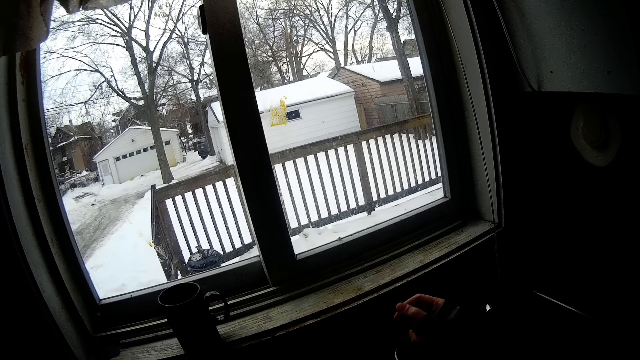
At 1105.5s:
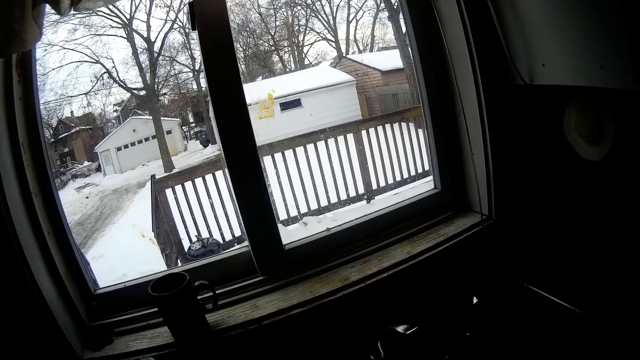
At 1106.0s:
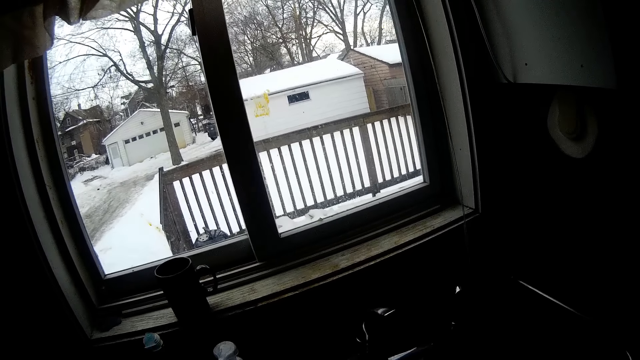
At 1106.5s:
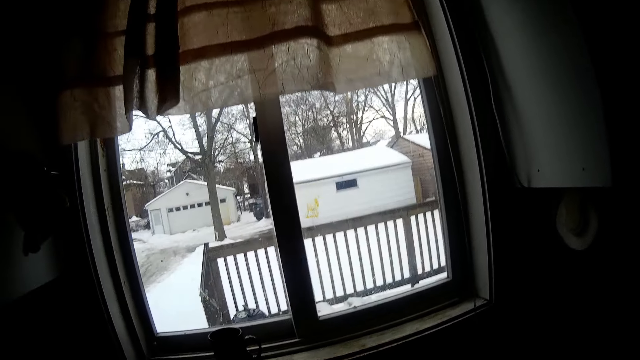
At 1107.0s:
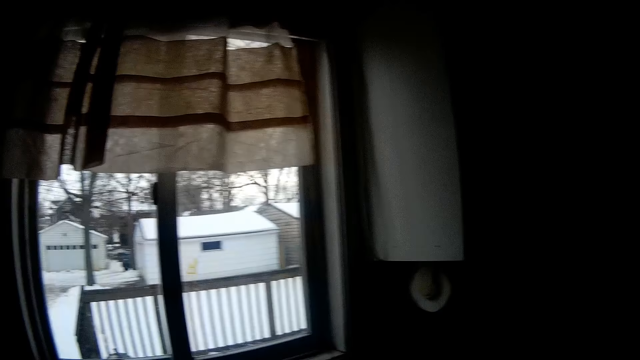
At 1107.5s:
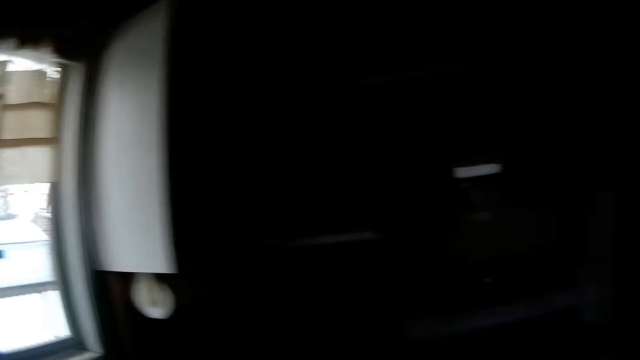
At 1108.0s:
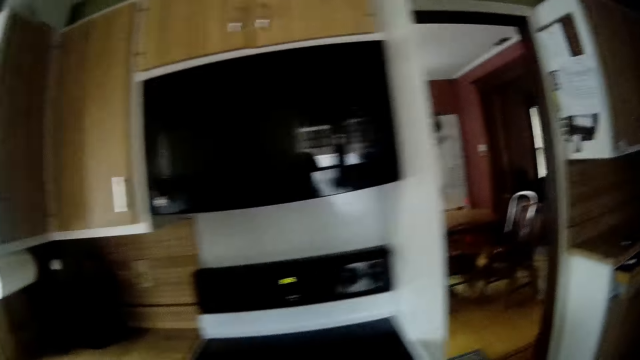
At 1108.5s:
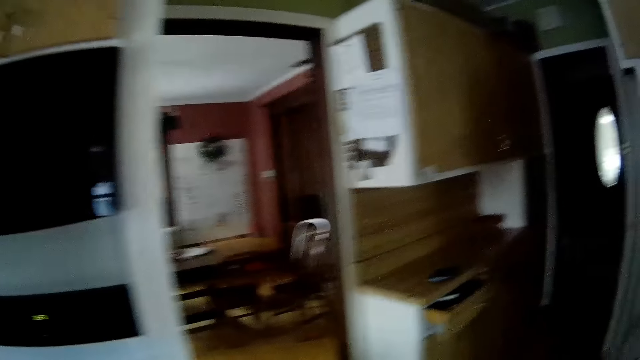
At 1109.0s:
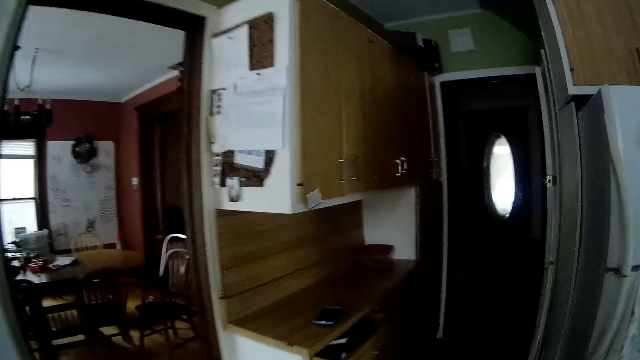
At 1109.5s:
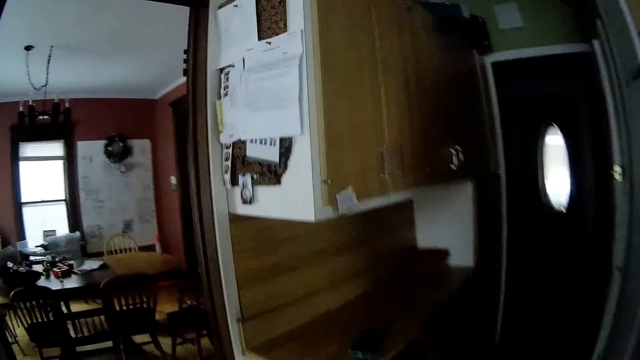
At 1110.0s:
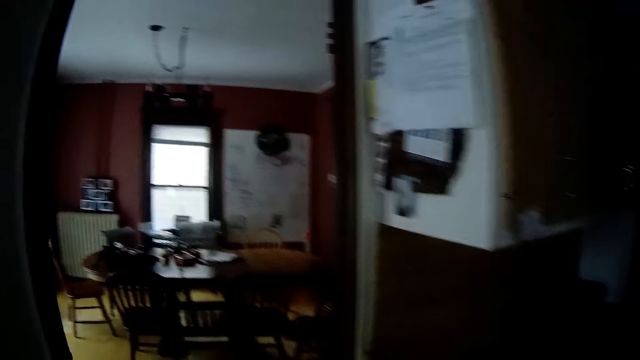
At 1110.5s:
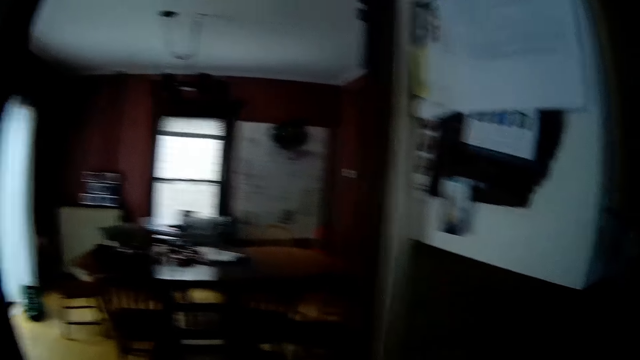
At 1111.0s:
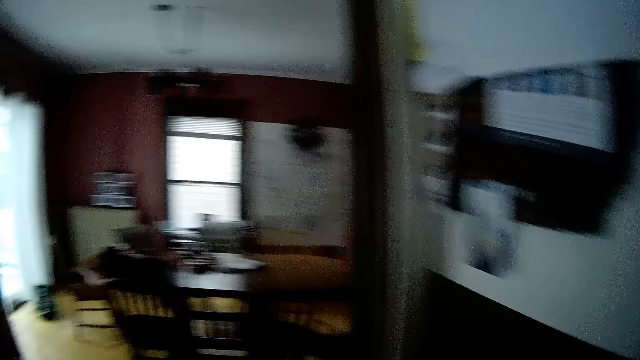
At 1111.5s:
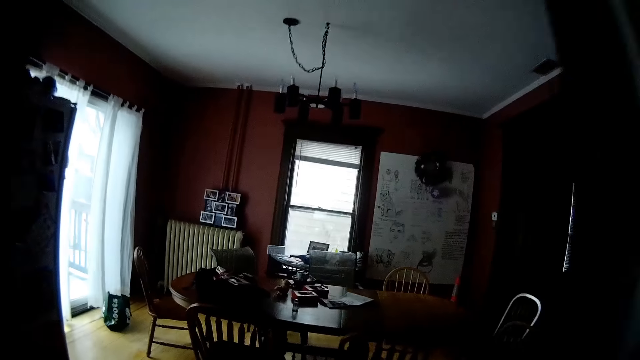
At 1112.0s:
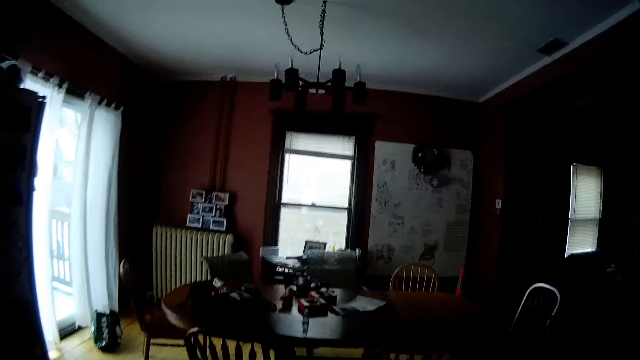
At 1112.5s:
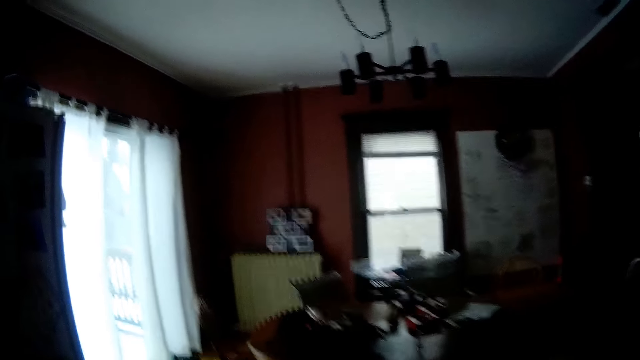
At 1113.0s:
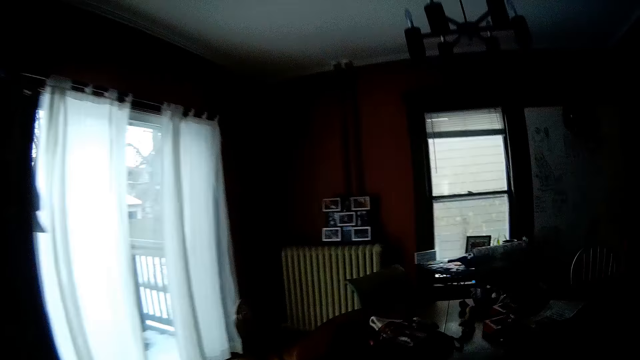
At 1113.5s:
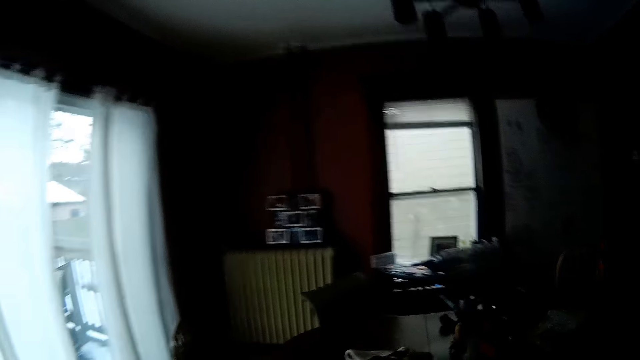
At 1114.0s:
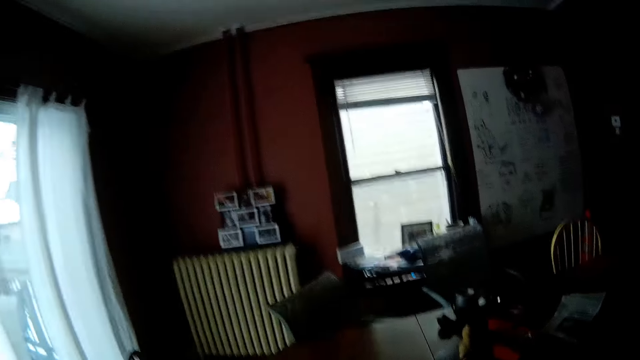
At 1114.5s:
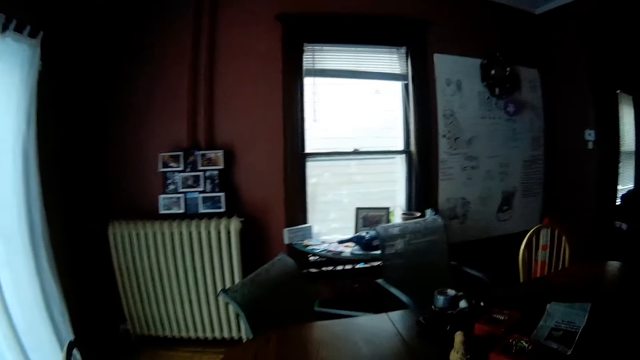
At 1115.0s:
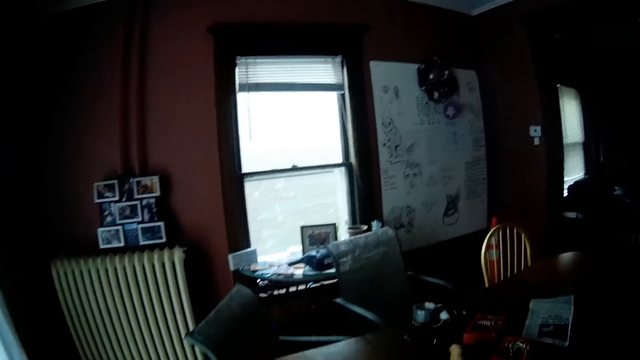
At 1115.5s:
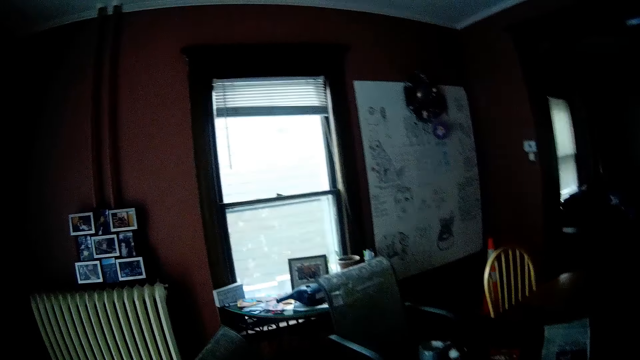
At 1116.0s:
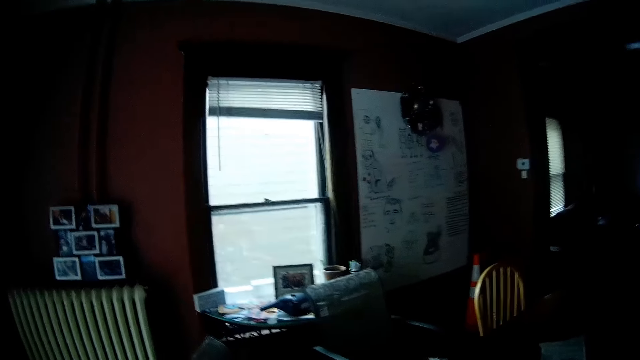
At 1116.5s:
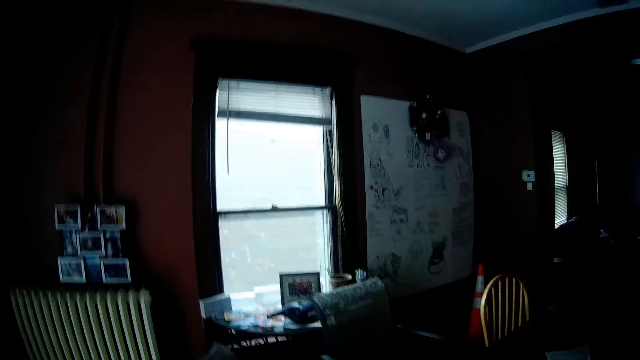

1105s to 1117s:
The camera wearer walks towards the living room. They walk into the dining room.

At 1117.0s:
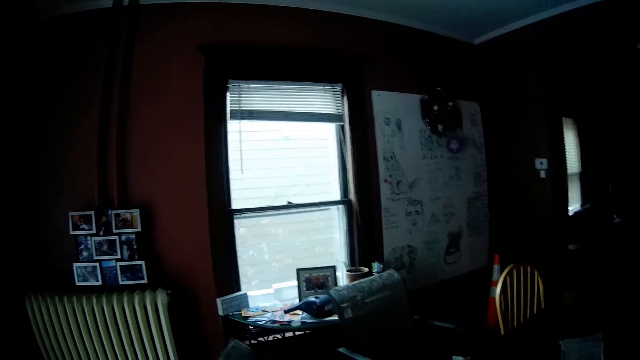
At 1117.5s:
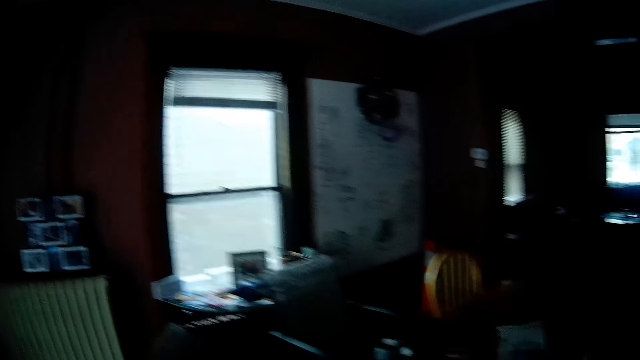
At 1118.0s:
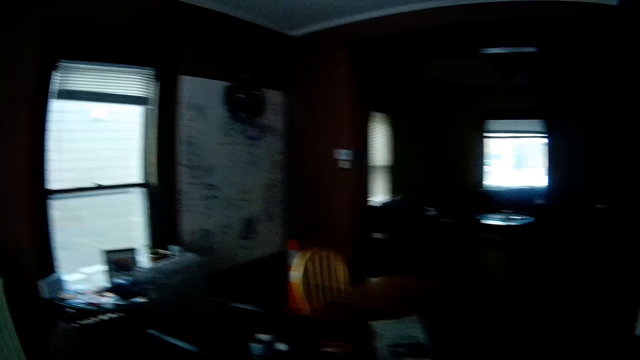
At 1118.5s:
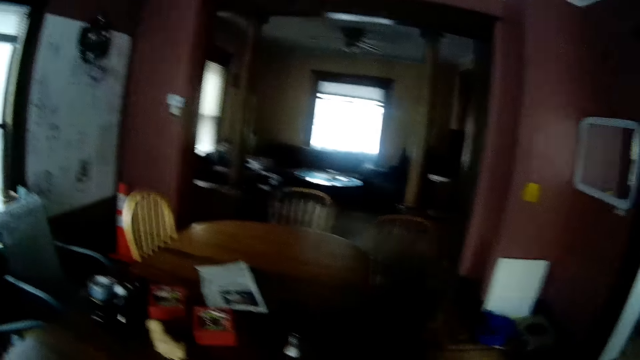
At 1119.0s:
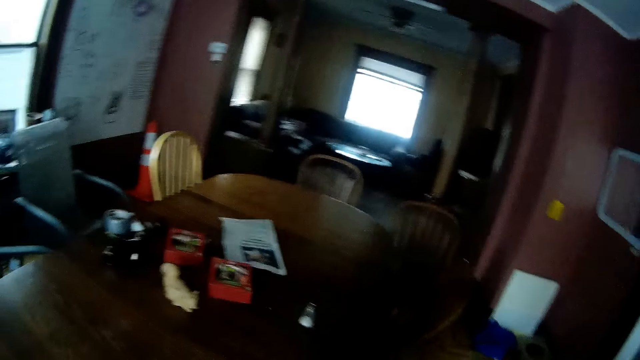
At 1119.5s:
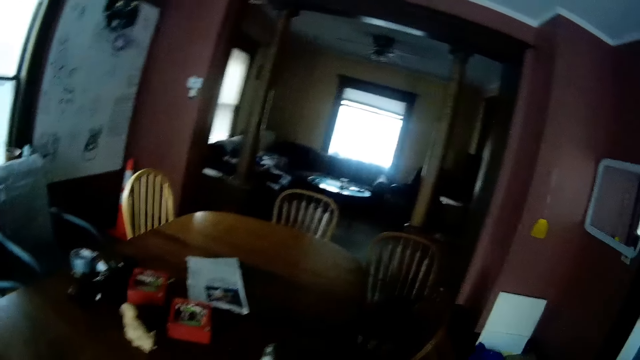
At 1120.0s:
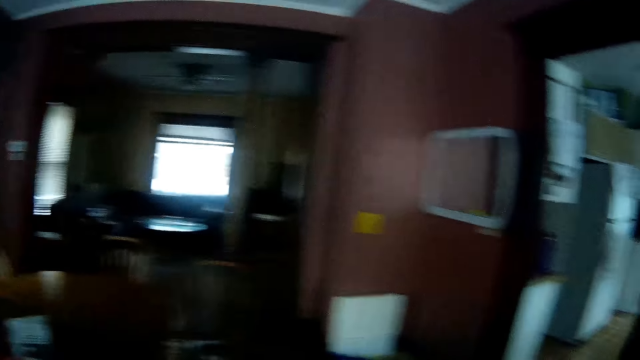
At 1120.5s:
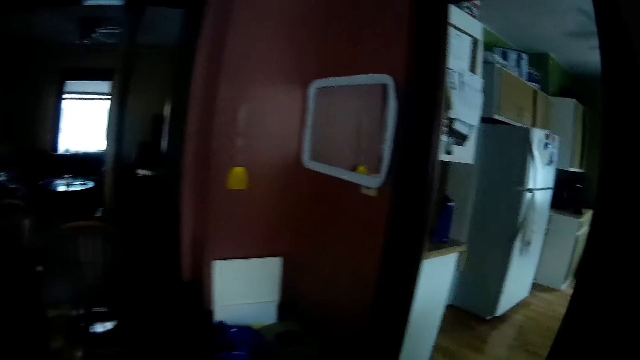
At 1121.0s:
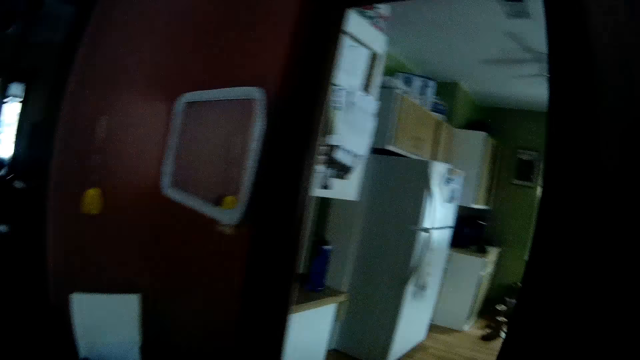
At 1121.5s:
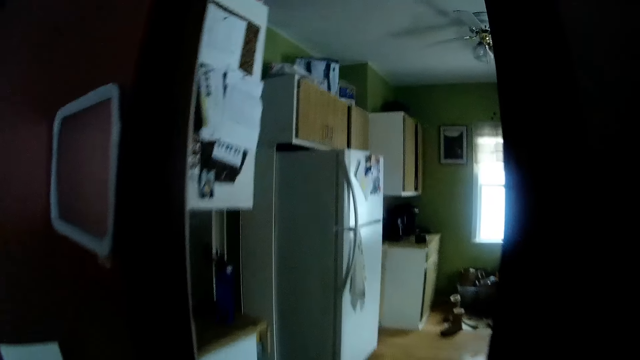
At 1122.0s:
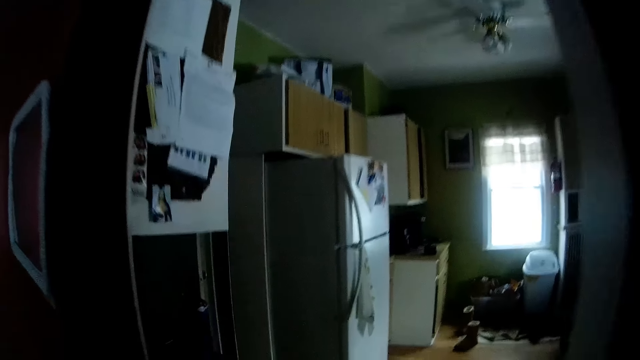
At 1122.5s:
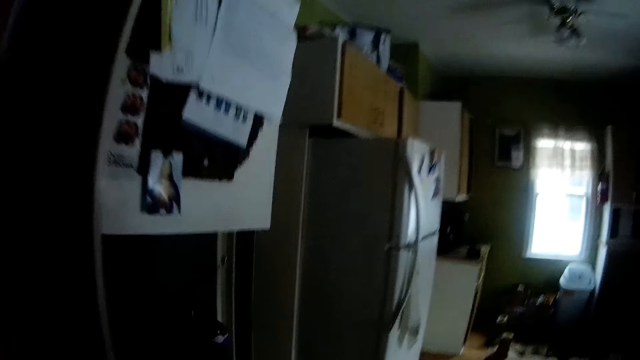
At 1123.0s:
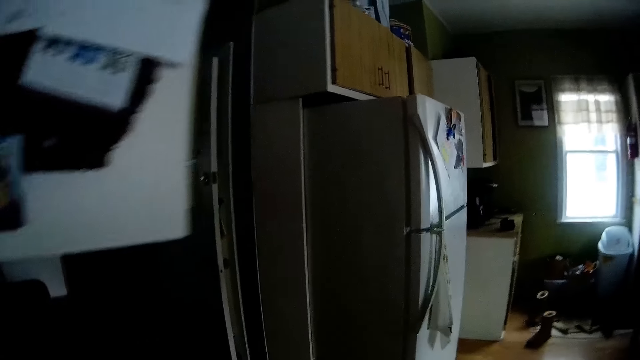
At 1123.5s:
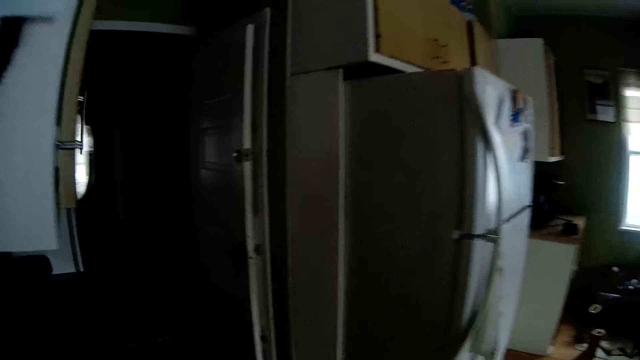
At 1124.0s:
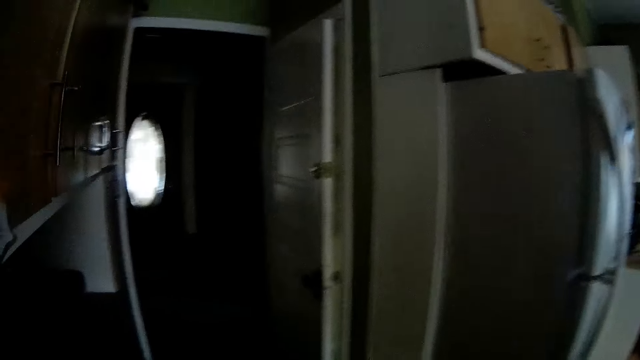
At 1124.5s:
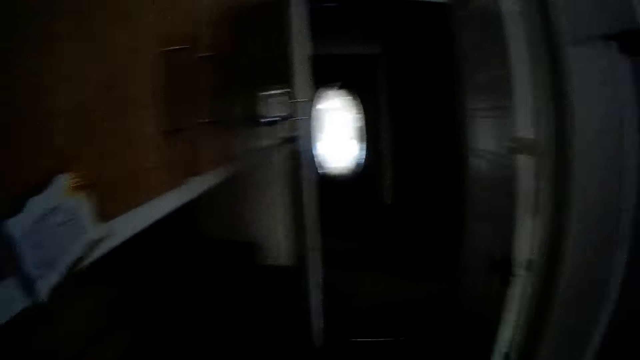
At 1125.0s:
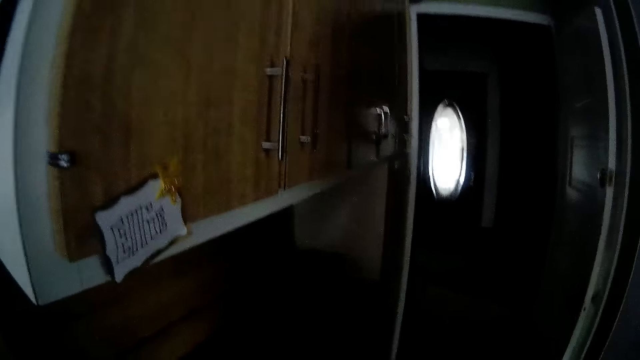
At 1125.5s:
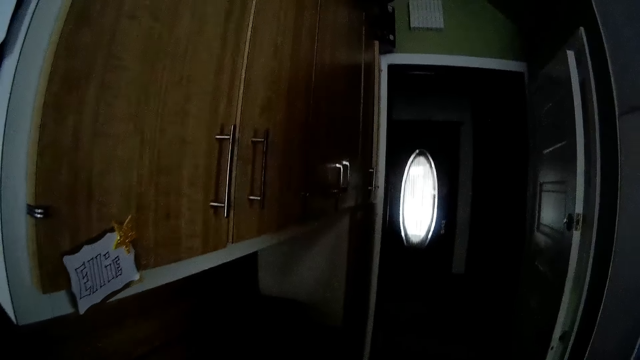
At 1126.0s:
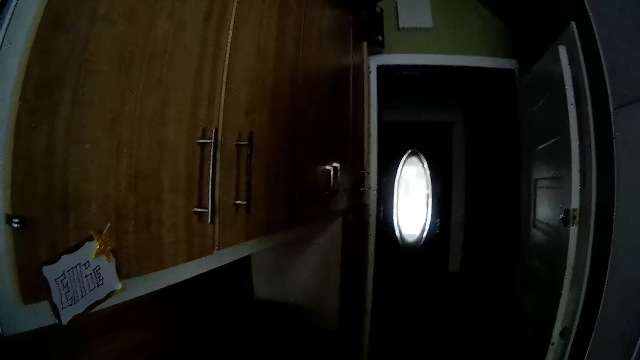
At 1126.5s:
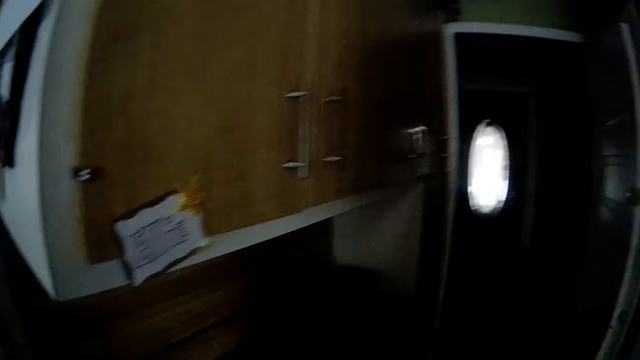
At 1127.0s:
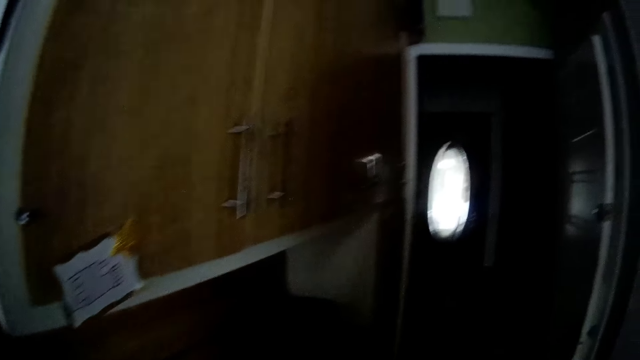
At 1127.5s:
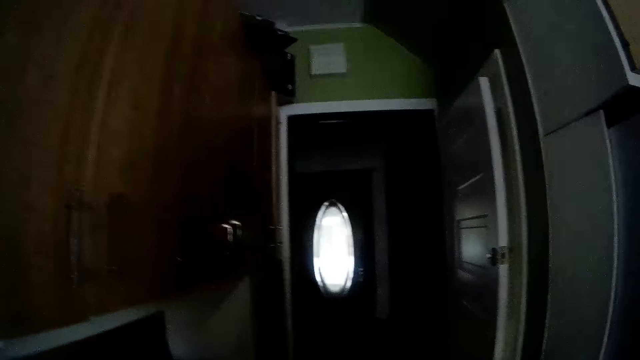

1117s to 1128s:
The camera wearer walks towards the kitchen again.
